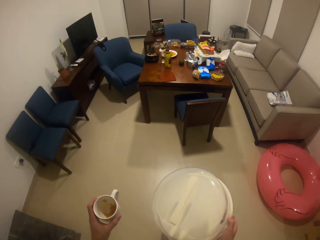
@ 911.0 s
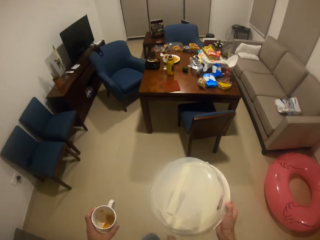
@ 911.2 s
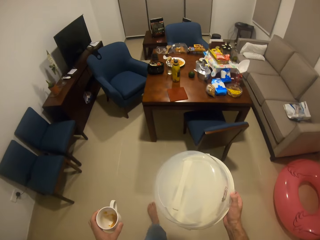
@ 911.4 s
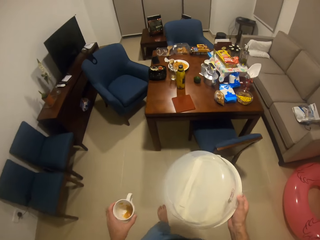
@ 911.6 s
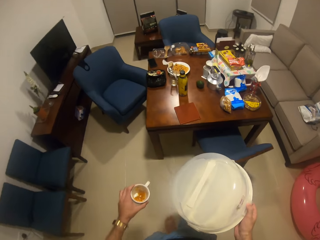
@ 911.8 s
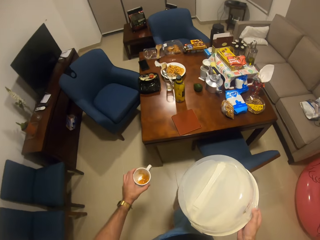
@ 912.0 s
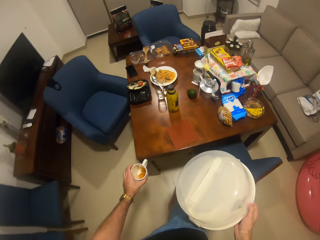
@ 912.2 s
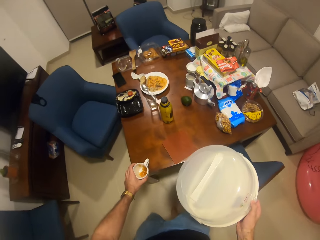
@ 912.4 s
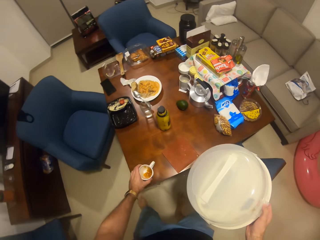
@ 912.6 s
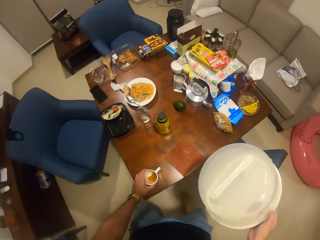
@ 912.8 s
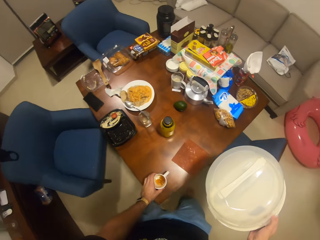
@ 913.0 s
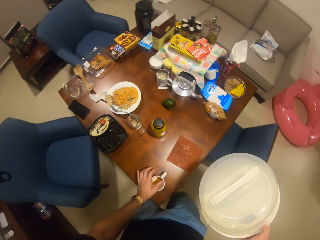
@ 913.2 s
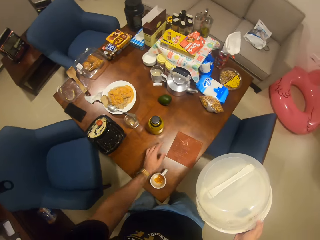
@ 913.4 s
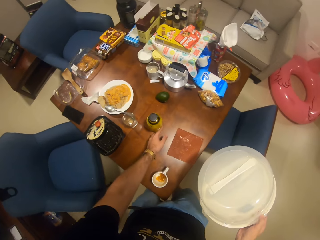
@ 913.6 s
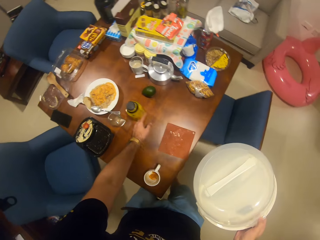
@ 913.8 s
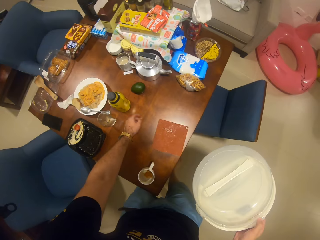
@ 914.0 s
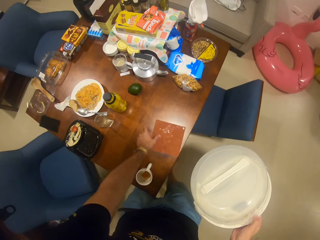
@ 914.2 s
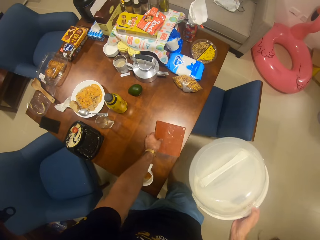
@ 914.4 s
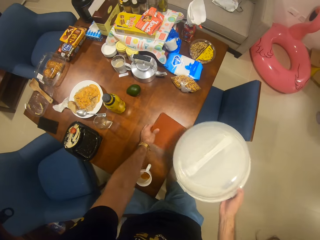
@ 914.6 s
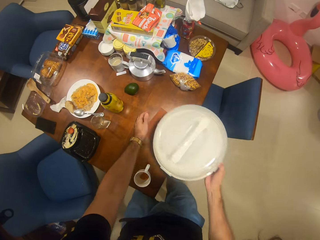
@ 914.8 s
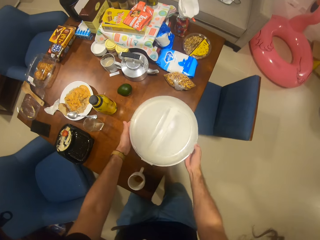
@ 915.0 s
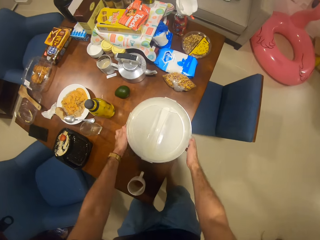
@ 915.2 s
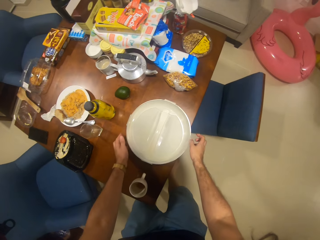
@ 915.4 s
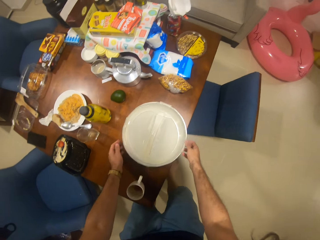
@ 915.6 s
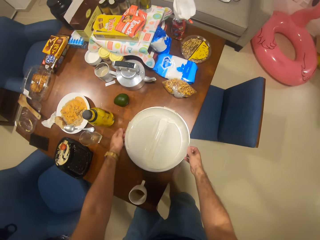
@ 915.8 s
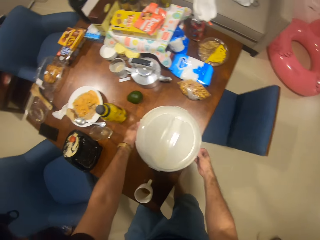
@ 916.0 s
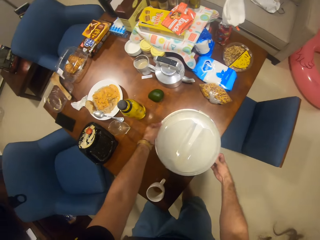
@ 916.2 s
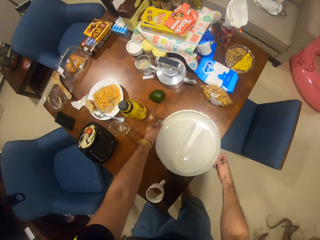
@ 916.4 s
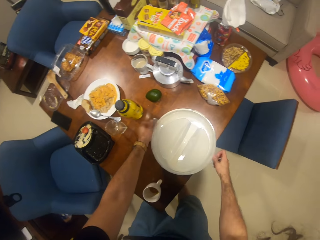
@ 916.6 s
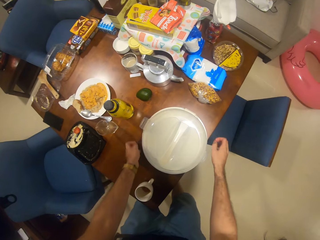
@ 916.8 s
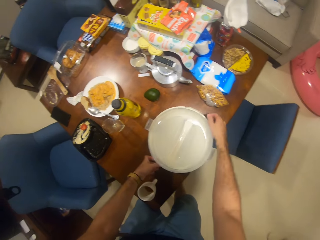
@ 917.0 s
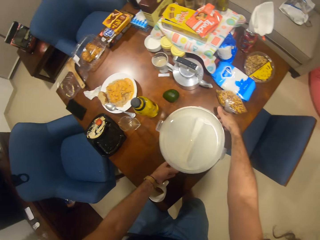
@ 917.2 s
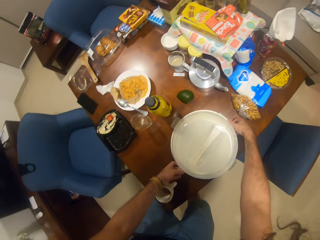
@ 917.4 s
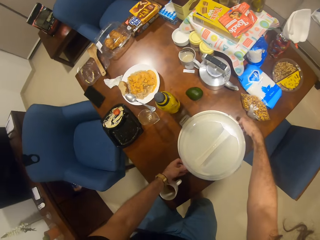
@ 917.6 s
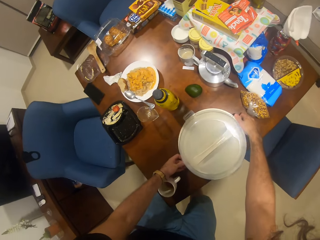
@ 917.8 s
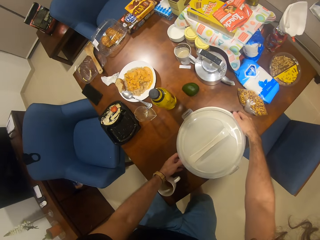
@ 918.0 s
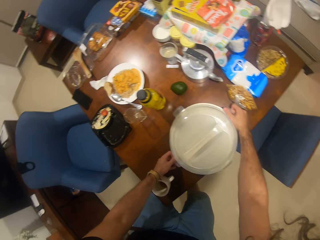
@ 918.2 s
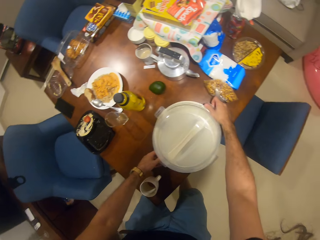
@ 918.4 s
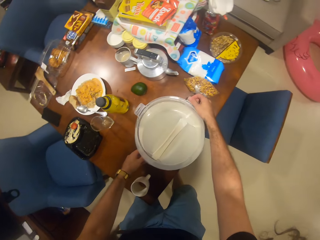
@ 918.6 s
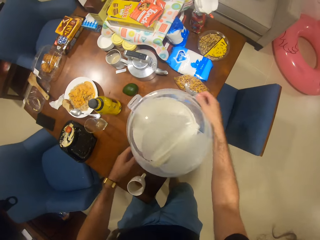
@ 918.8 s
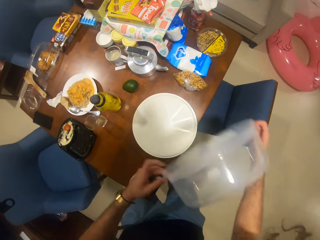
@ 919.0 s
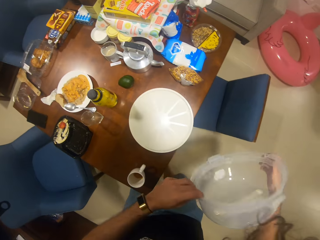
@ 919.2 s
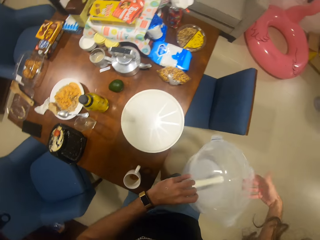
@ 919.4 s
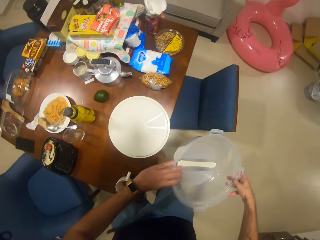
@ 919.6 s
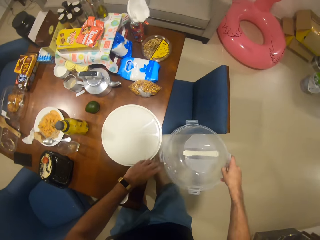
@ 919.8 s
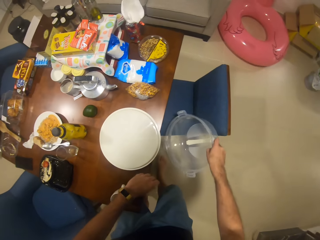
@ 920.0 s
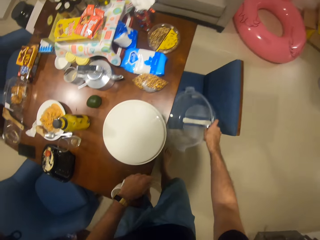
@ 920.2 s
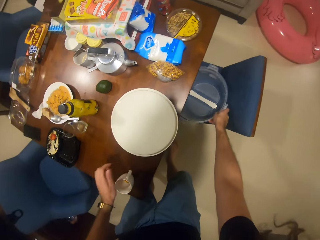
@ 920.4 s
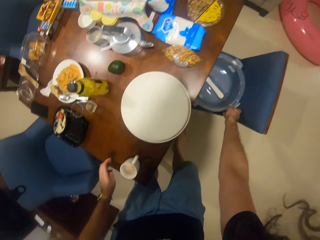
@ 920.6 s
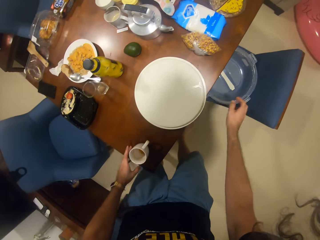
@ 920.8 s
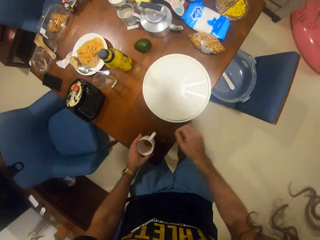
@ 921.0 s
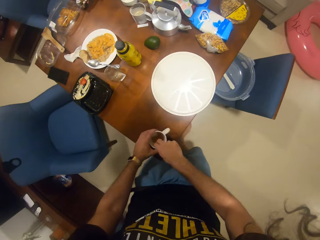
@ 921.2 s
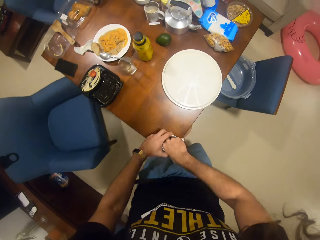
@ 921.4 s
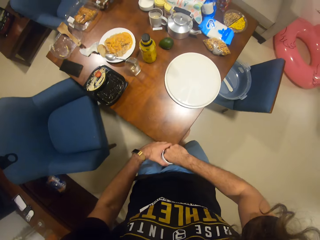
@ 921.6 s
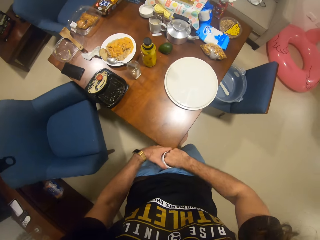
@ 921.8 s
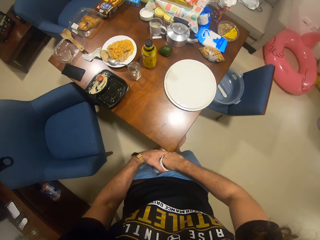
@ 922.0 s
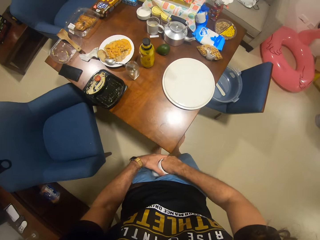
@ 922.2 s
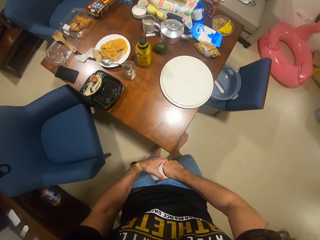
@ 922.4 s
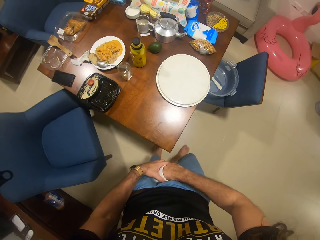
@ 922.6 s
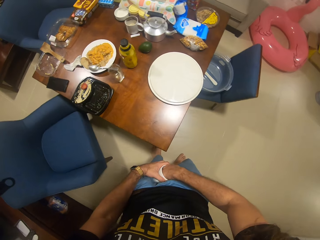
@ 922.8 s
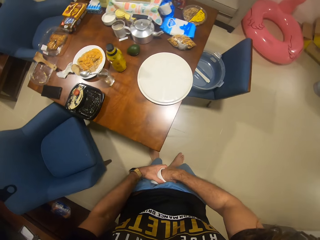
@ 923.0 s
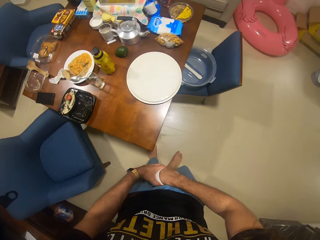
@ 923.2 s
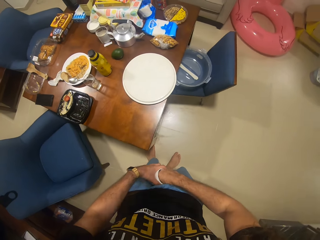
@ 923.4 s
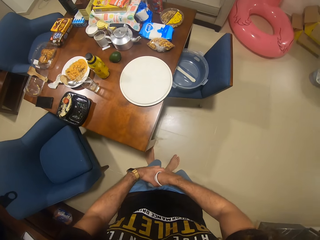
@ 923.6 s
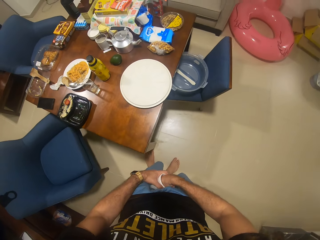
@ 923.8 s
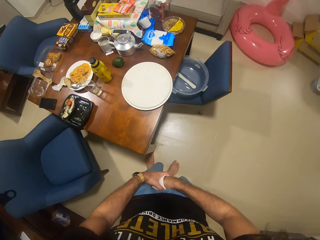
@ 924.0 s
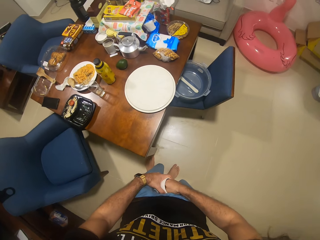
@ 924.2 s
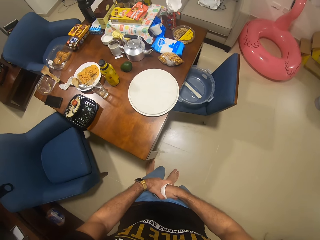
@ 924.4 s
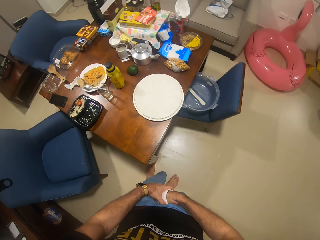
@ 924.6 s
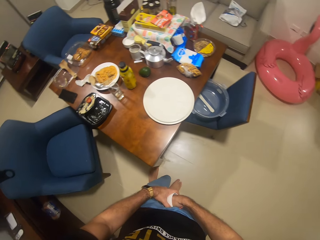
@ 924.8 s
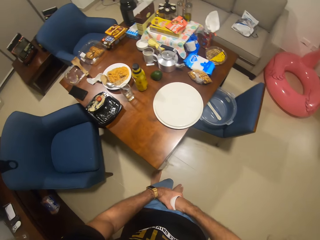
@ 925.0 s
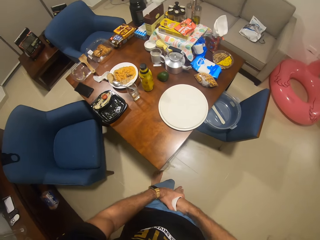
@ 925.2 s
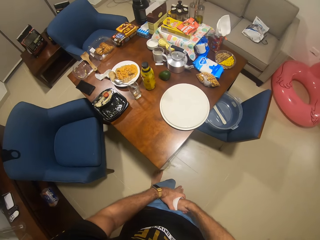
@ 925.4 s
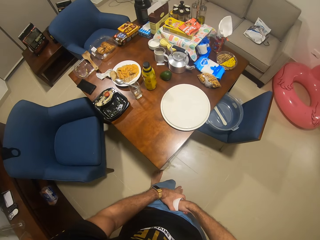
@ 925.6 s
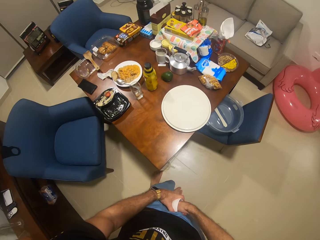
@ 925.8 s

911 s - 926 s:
The camera wearer puts the cup on the table. They move a jar. They put the dish on the table. They open the dish. They put the lid of the dish on the chair. They remove something from the cup. They put a hand inside the cup.

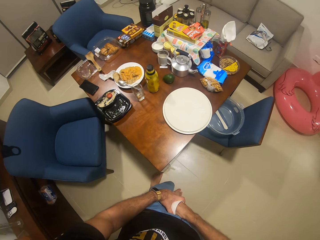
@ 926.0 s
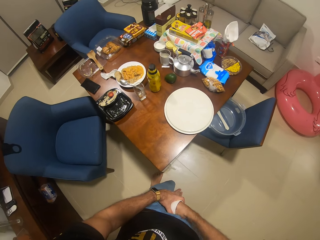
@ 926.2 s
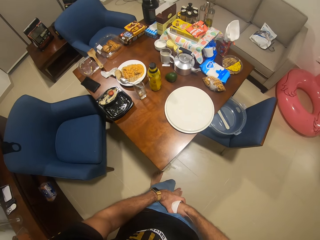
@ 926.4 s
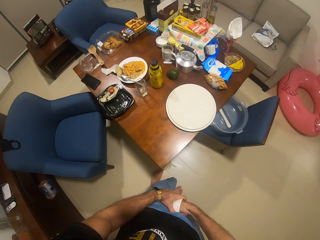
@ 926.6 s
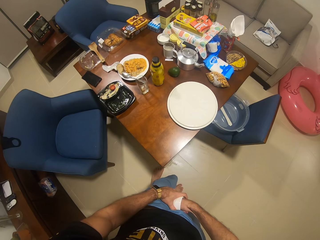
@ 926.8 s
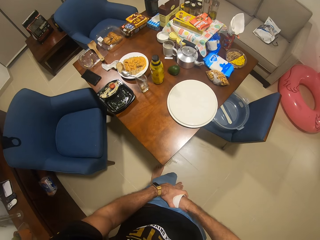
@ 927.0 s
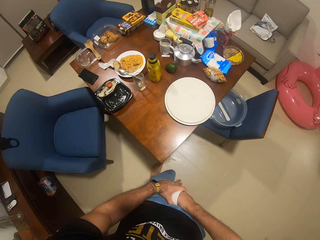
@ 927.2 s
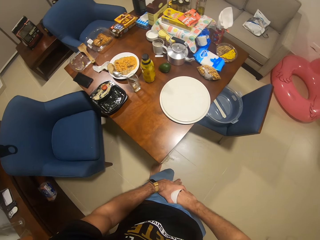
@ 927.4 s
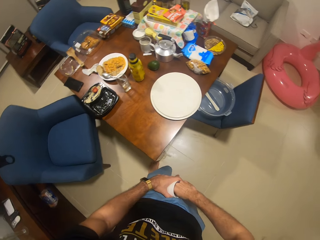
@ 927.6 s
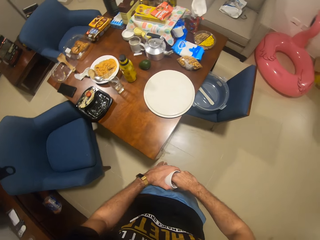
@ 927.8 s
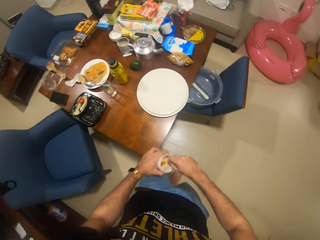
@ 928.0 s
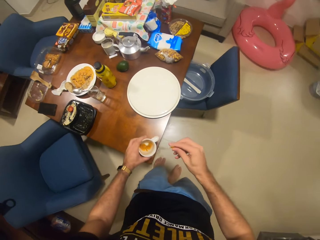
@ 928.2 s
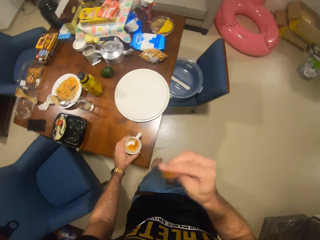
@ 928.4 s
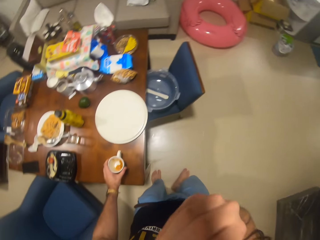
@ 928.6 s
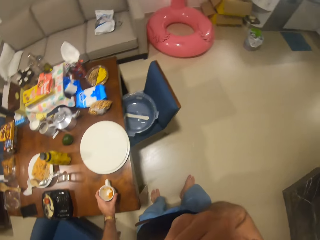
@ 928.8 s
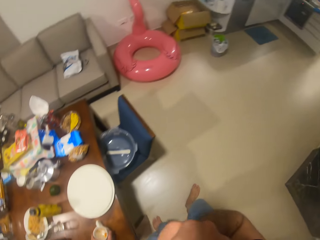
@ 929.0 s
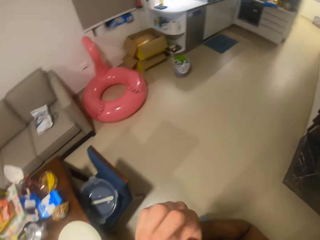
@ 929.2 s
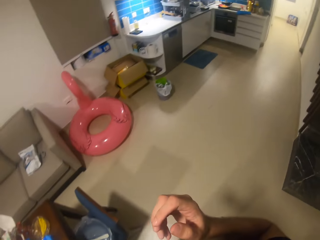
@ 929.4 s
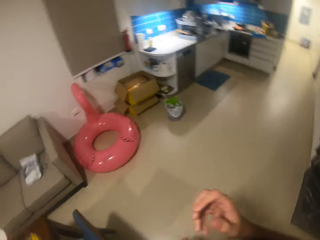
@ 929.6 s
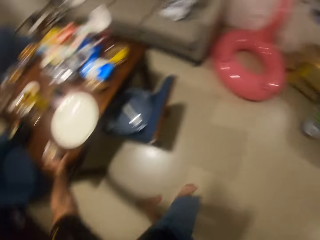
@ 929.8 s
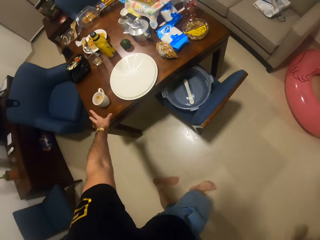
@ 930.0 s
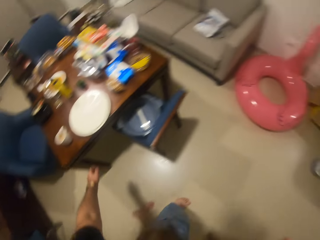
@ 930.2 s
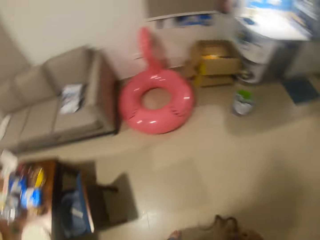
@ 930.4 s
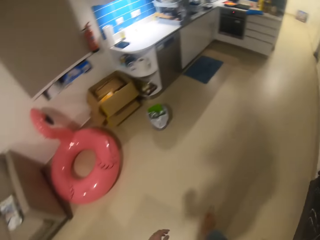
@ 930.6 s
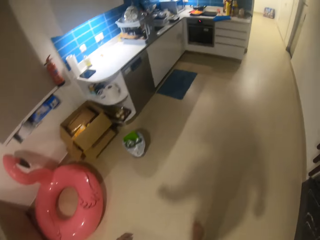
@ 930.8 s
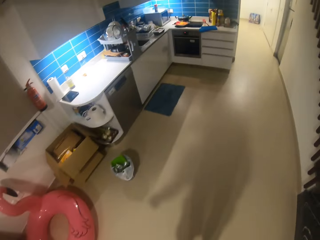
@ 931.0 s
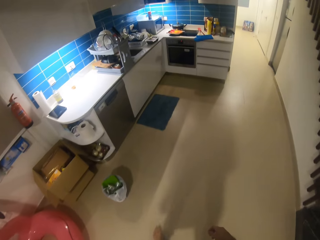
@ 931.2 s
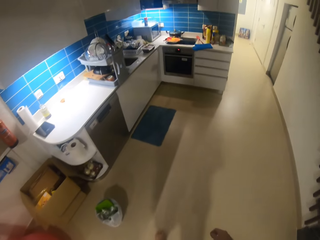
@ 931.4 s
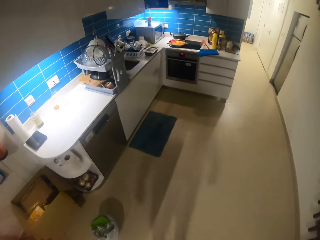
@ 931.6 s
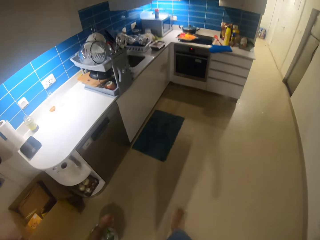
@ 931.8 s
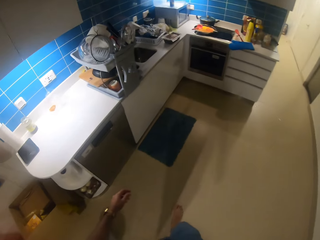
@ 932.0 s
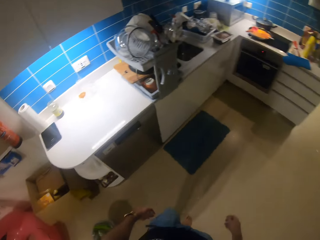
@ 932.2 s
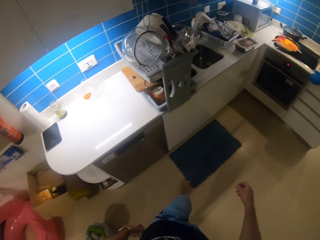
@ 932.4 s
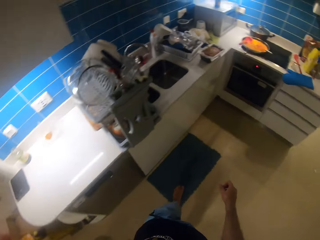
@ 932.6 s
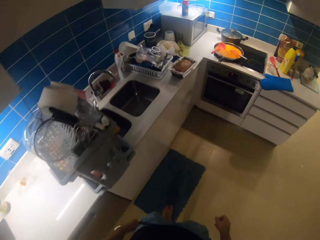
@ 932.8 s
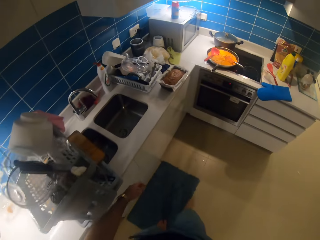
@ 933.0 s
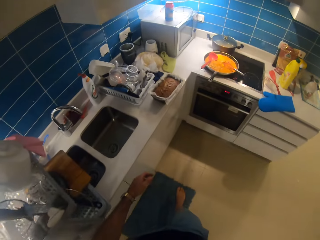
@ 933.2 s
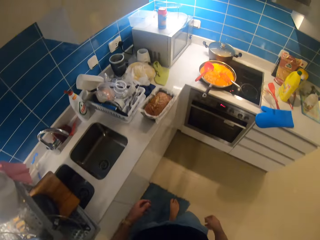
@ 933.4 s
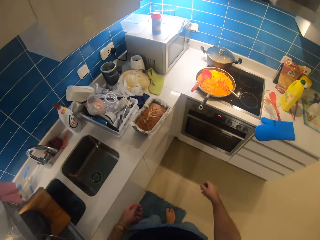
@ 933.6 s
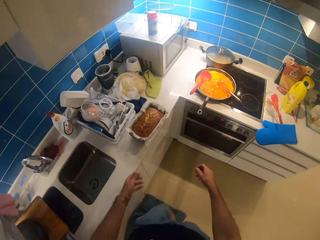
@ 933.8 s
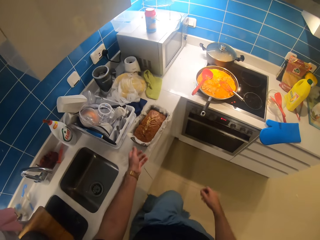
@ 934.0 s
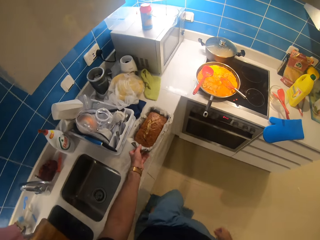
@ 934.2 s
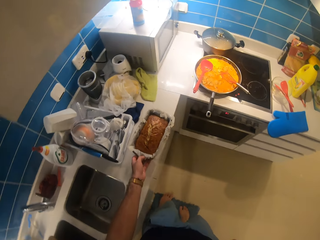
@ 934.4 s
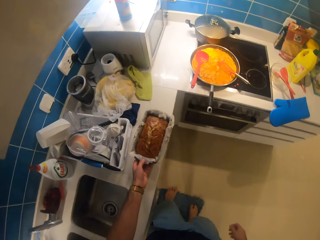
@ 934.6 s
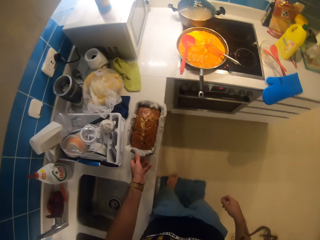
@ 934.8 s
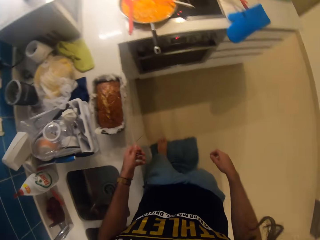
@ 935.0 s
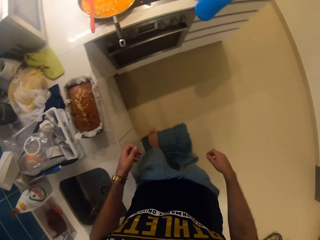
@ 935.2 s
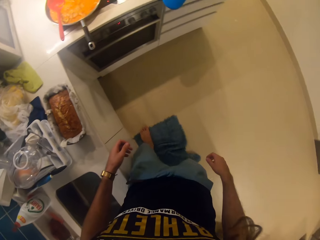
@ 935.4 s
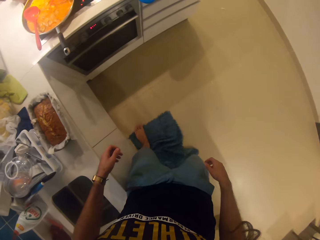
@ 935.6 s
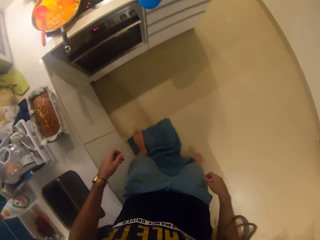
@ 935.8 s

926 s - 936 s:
The camera wearer eats something from the cup. They walk around the room. They put the cup on the table. They walk to the kitchen. They hold the cake. They touch the cake.
